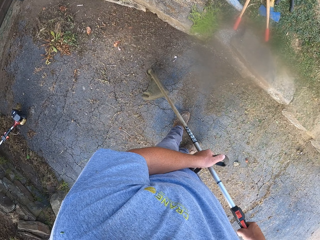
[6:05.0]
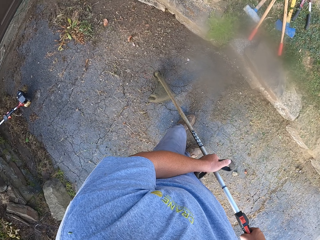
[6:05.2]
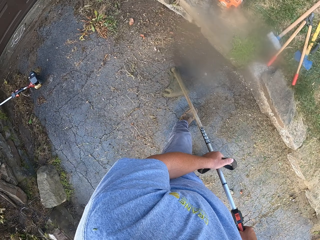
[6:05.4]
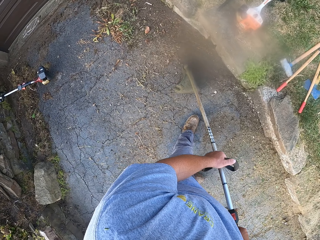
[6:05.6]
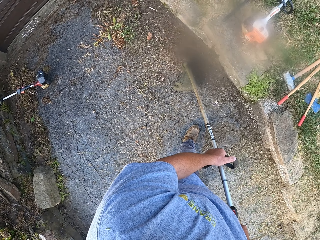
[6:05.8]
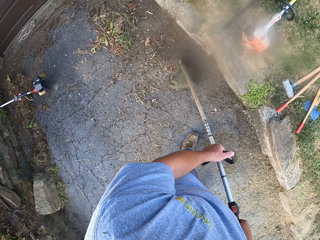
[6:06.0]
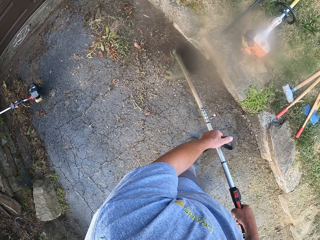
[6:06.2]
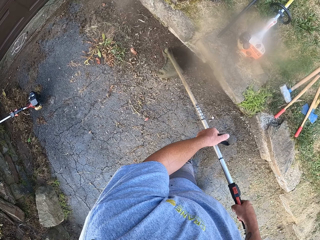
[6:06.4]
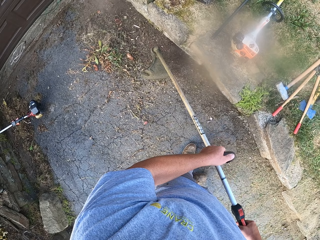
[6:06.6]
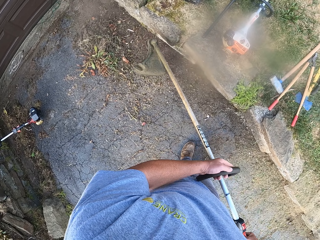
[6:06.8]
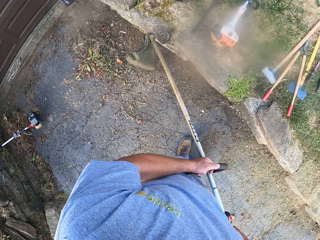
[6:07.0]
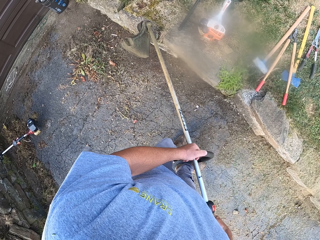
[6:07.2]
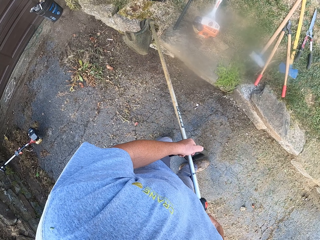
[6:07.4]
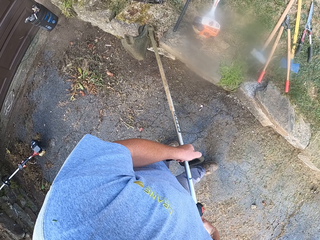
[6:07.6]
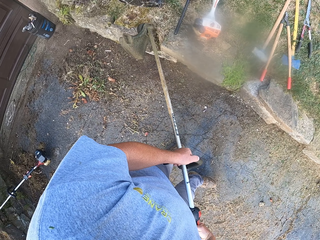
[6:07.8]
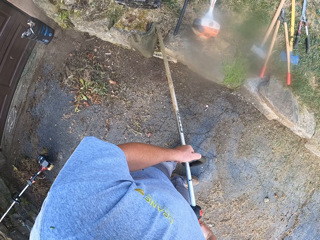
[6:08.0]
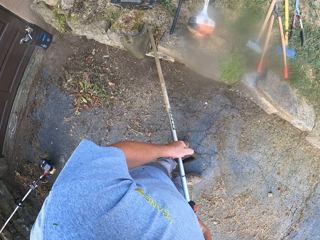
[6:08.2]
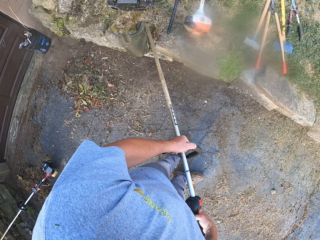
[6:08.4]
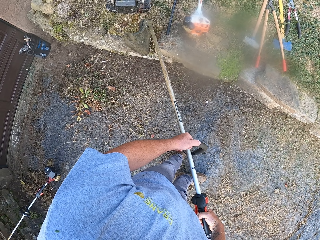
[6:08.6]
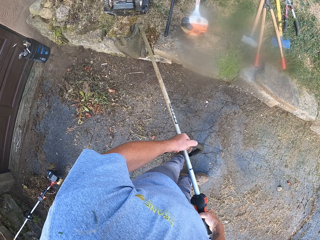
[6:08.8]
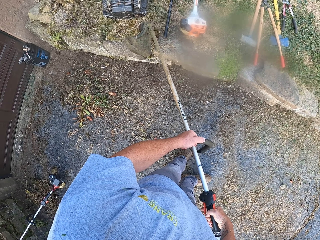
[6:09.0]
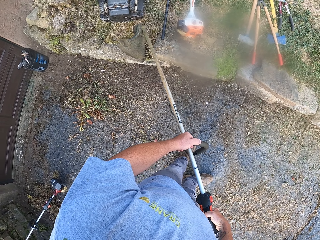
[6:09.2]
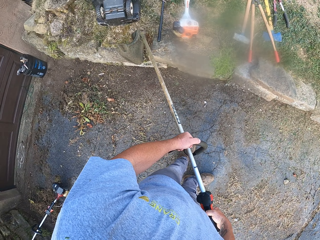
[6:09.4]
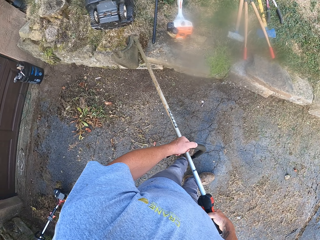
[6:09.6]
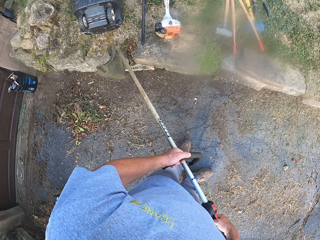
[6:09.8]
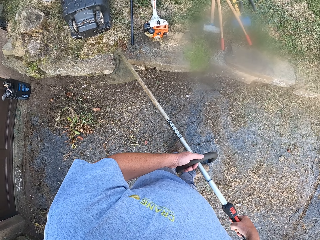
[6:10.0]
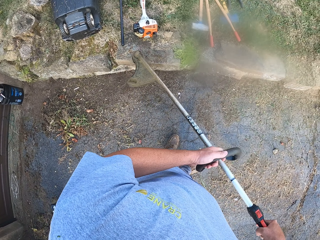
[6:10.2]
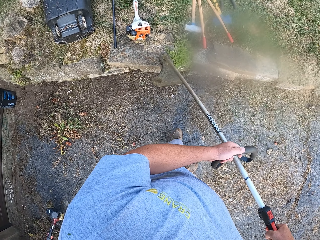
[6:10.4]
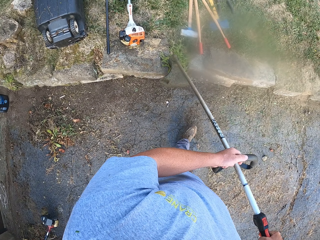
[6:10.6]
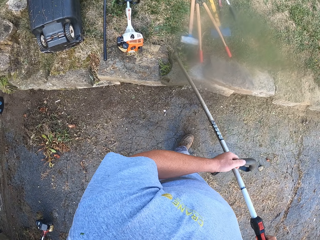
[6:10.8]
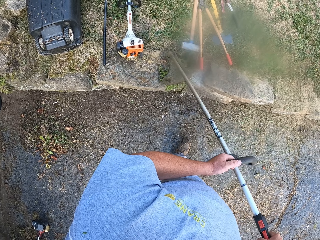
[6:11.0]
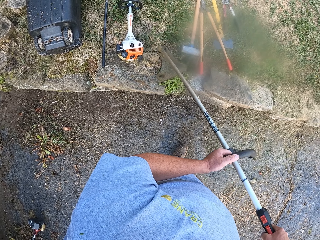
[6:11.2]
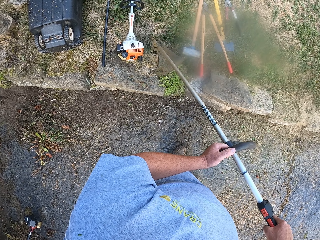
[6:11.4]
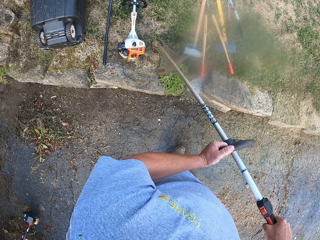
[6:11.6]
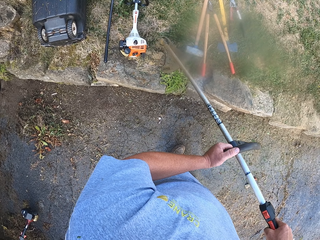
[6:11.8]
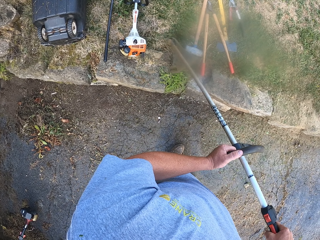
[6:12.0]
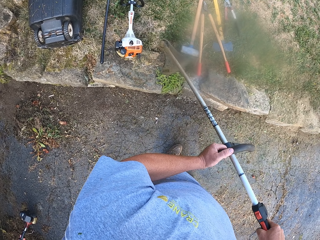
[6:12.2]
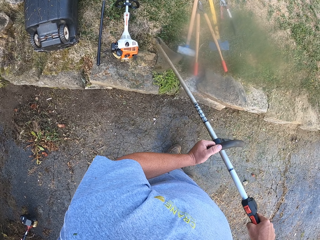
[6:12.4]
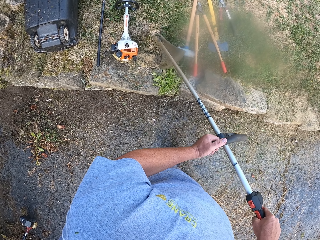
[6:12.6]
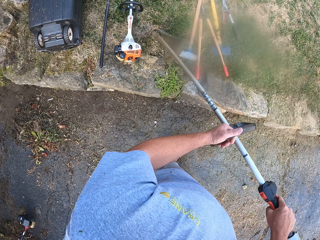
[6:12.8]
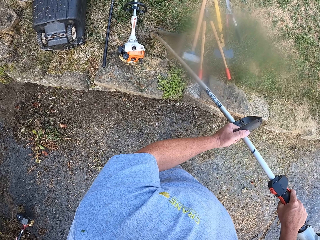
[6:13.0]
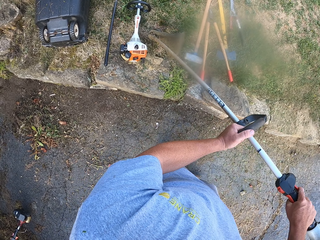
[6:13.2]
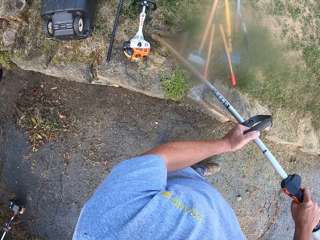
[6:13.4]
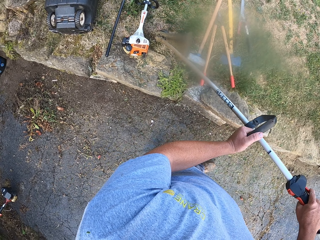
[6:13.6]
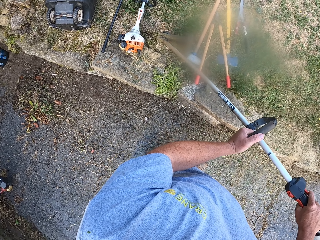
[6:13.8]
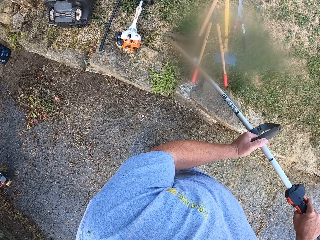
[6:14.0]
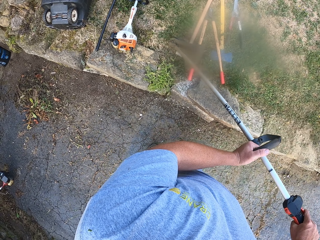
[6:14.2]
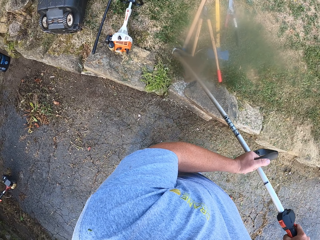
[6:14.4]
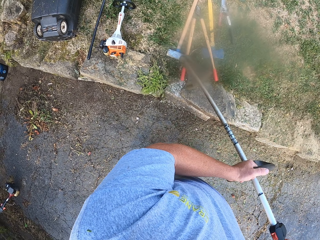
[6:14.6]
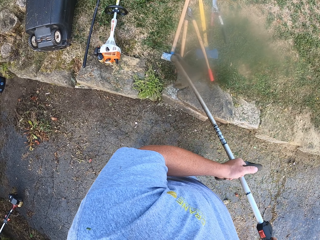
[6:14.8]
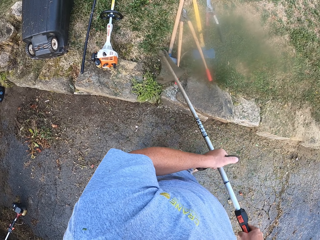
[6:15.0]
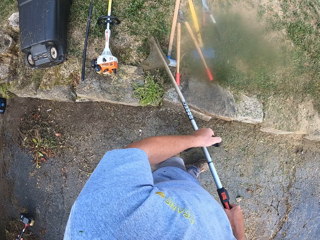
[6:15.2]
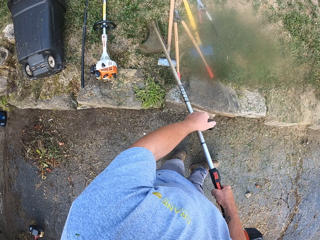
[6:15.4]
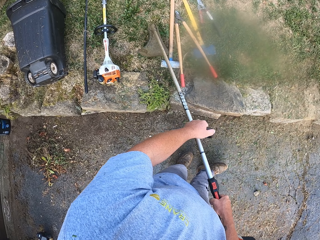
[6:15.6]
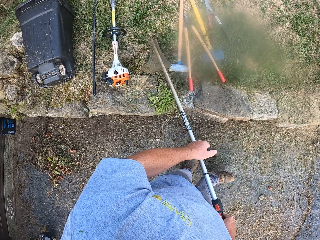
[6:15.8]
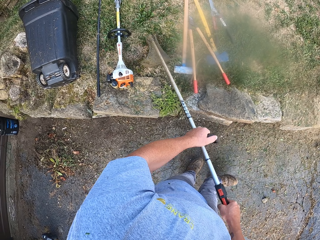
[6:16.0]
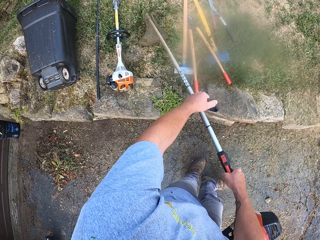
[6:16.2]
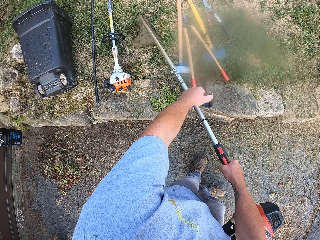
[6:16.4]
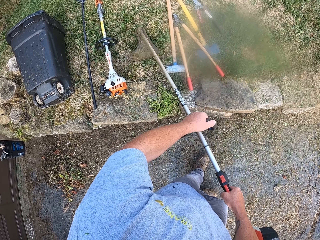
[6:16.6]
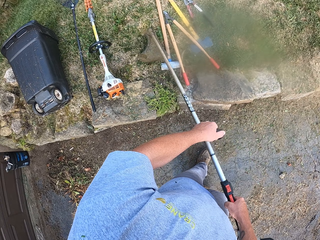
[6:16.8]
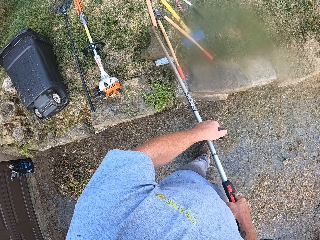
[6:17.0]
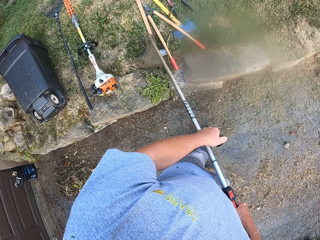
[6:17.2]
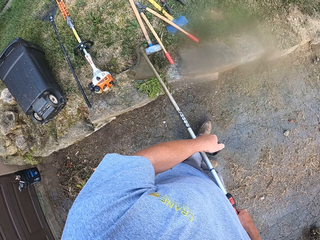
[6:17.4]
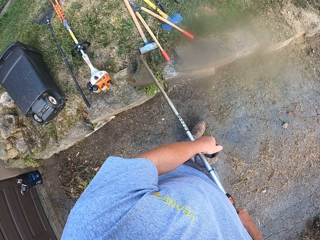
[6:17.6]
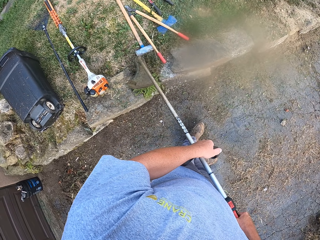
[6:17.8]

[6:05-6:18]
The camera wearer walks. They walk again.

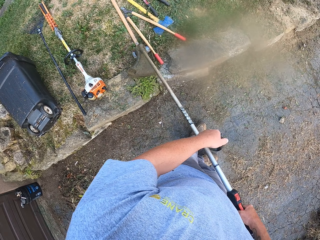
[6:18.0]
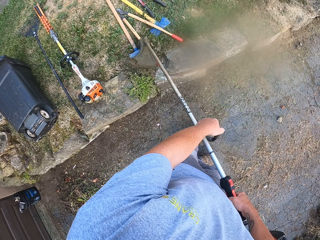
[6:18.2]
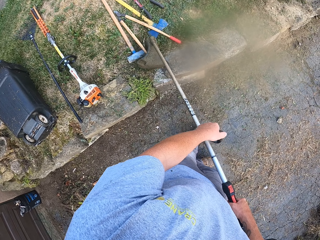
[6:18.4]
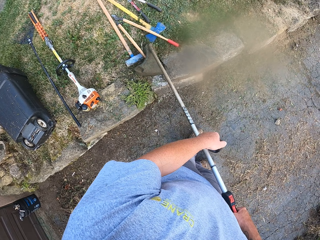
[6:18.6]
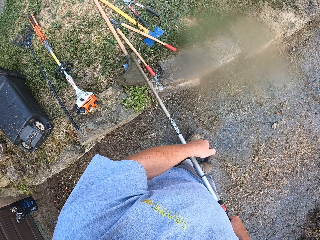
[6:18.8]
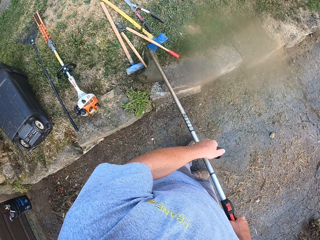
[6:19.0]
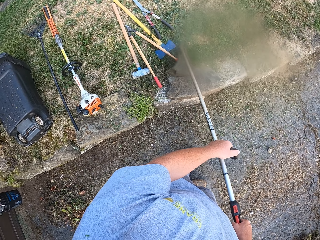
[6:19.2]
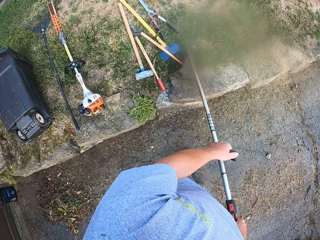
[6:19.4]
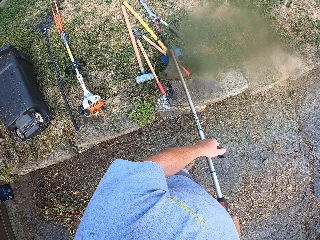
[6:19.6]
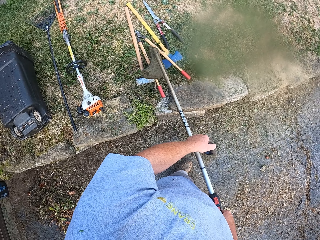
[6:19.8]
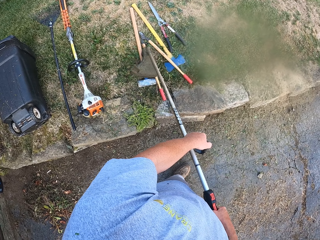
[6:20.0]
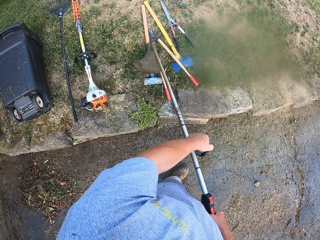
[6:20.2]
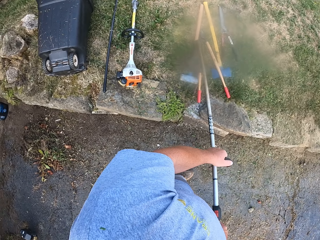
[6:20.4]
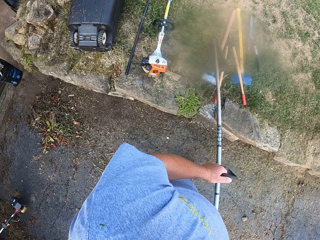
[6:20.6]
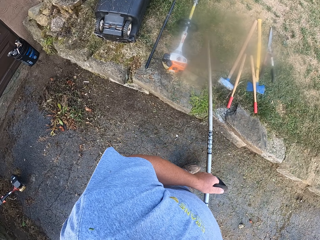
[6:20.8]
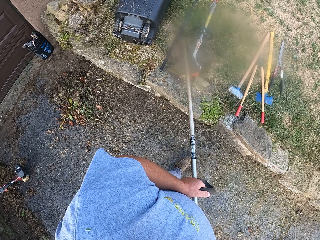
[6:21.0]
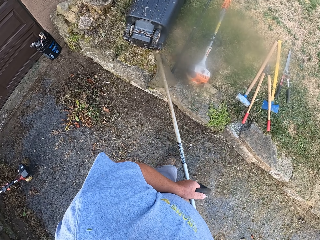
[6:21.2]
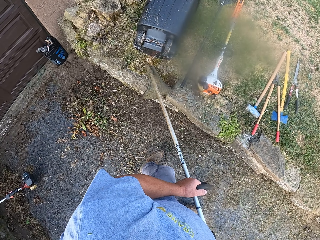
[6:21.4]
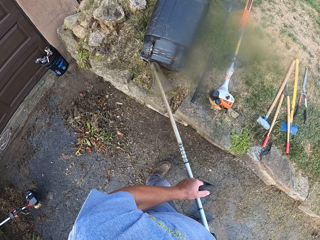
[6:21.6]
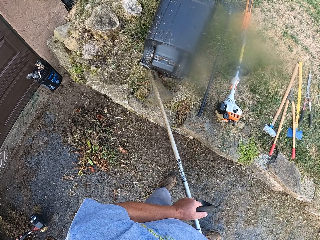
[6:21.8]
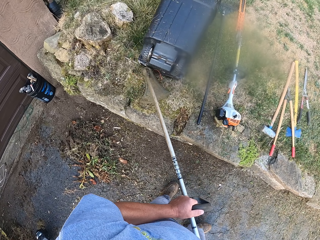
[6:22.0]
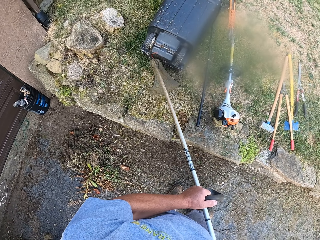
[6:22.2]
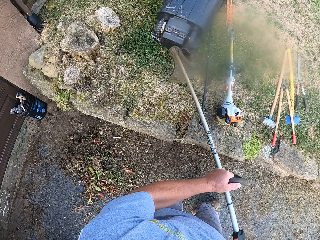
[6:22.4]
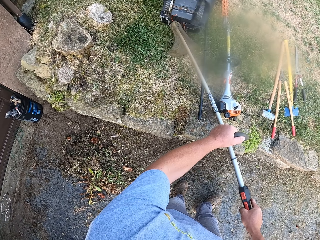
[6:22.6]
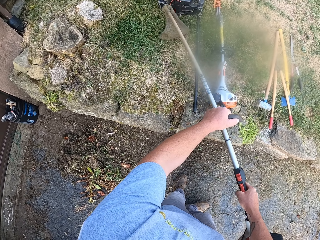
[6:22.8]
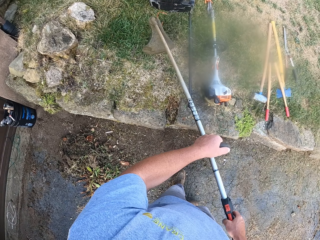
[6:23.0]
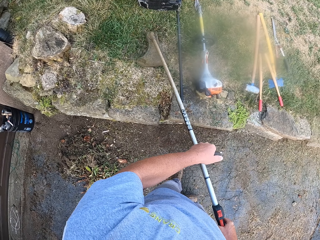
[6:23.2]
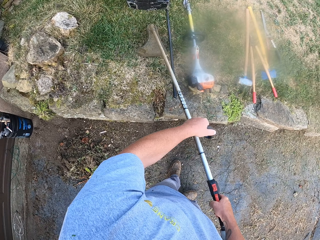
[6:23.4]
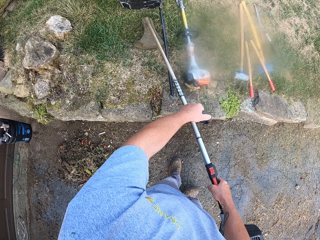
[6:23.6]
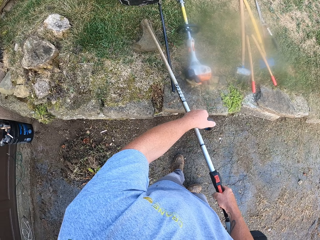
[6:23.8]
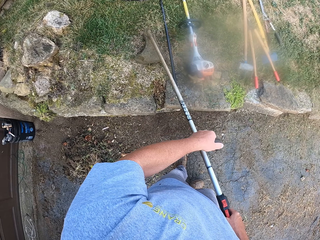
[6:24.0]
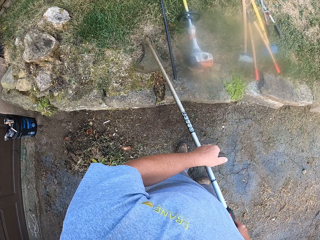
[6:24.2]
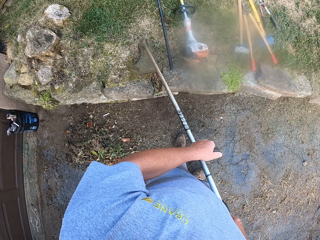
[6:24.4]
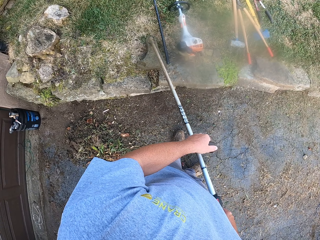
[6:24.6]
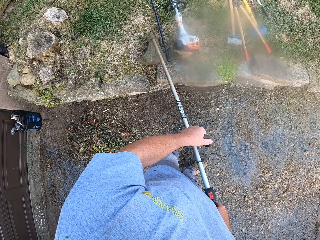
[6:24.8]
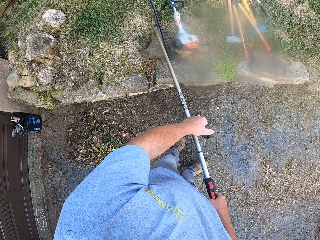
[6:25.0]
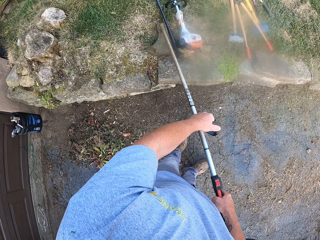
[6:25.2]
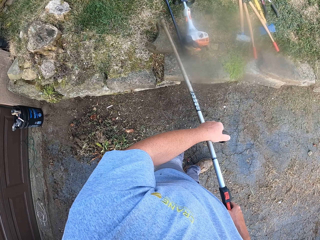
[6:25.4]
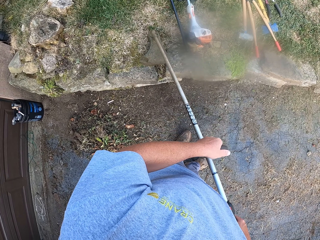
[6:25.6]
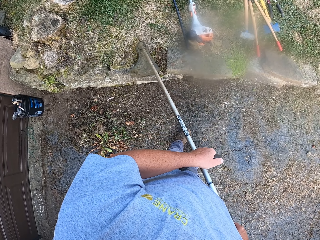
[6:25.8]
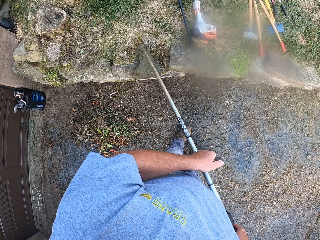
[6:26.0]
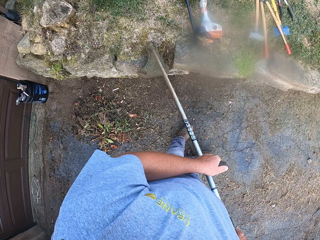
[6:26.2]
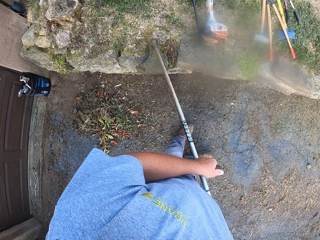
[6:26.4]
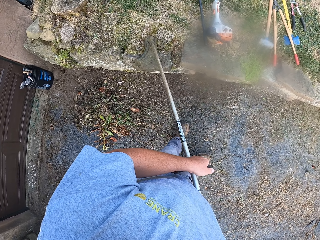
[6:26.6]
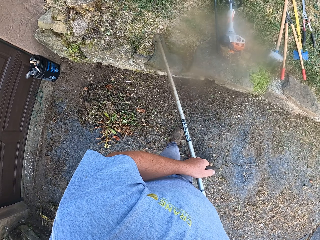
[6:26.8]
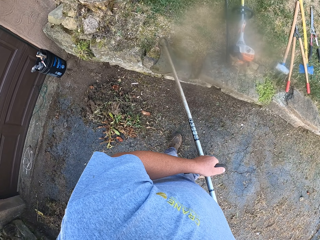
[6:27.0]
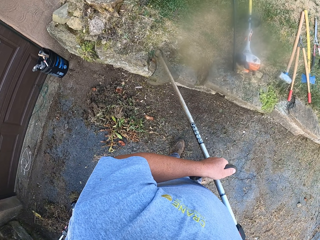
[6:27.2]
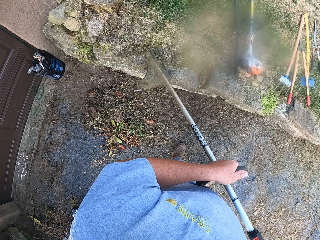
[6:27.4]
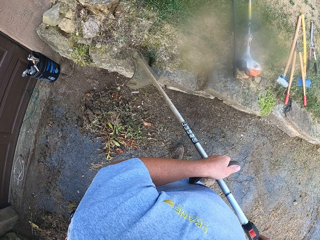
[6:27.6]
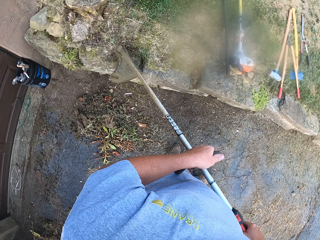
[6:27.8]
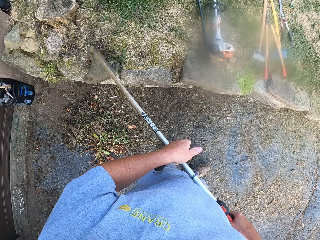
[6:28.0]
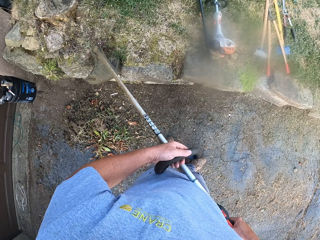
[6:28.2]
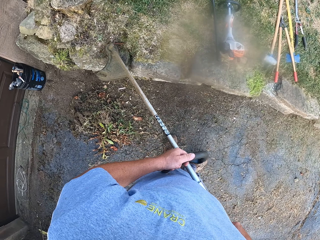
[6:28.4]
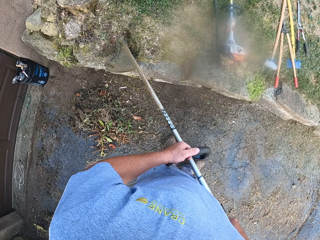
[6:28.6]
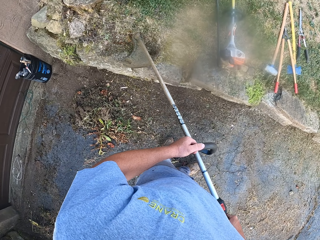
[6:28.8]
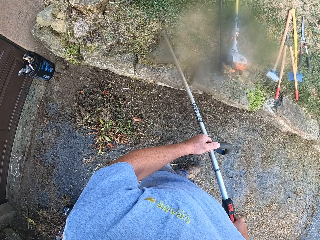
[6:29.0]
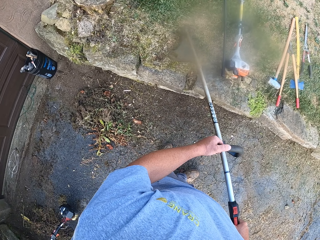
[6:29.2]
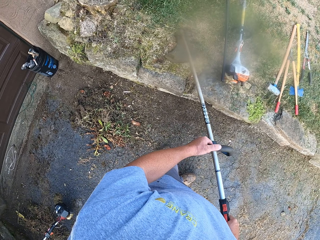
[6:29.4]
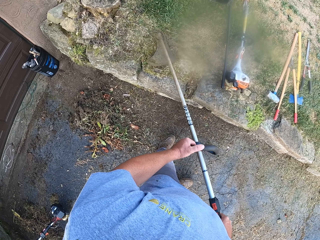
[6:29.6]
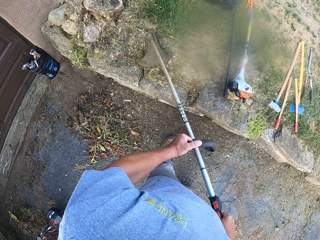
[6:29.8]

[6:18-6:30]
The camera wearer walks. They walk again.
